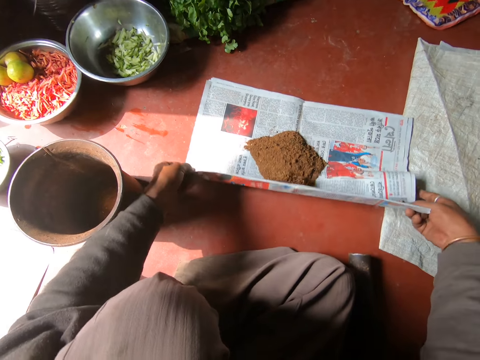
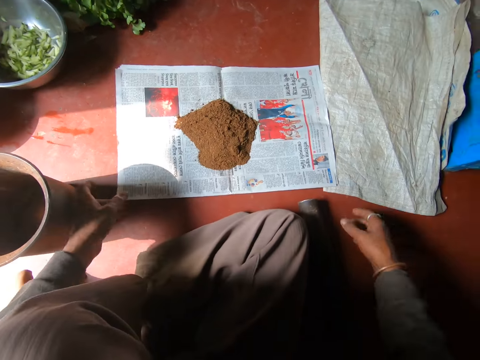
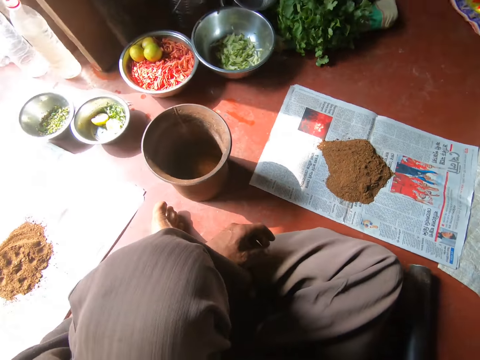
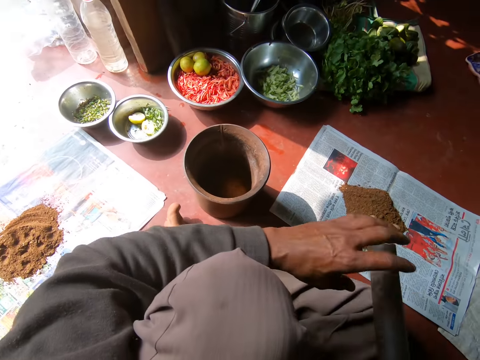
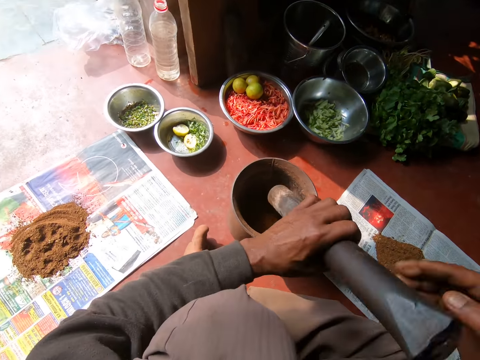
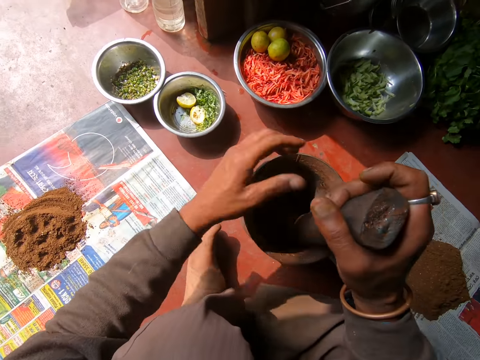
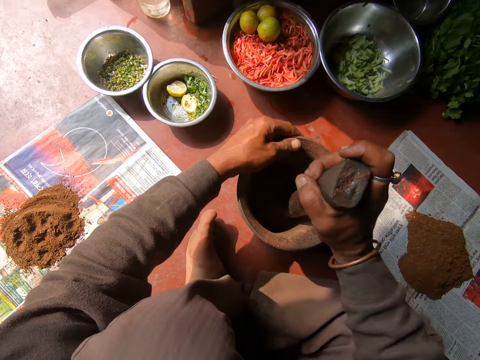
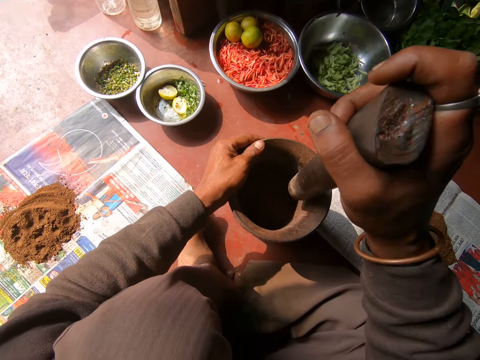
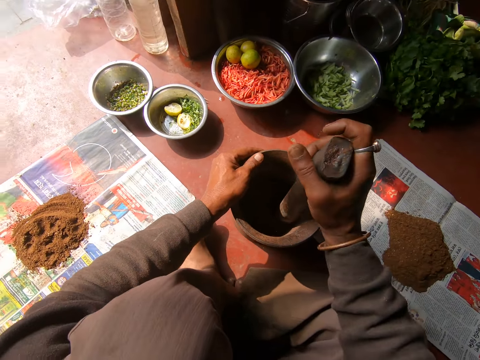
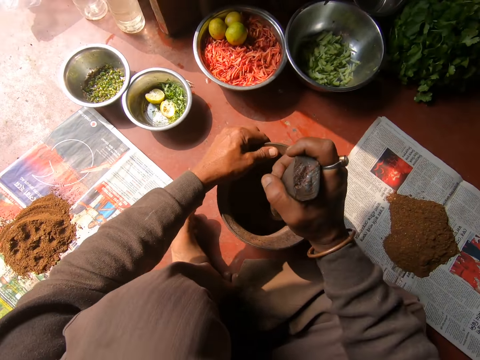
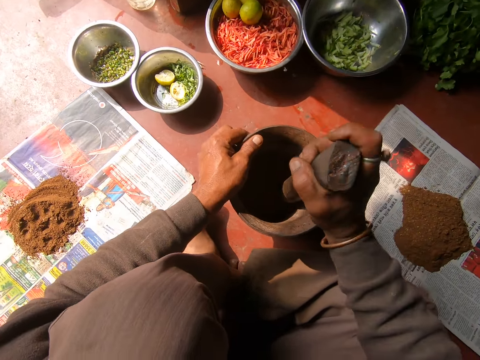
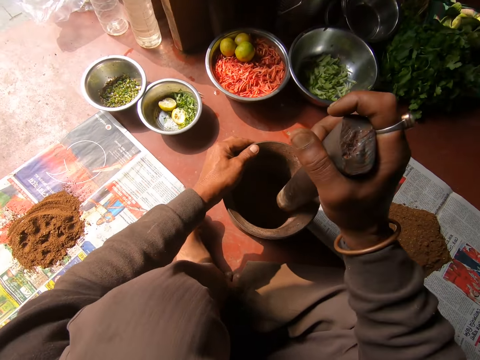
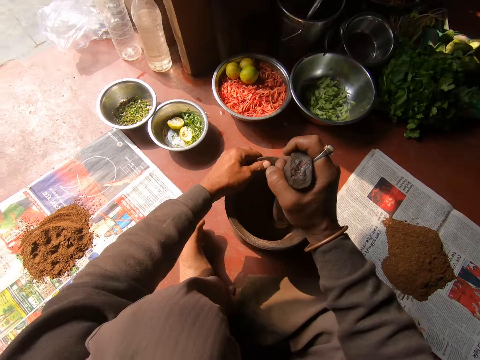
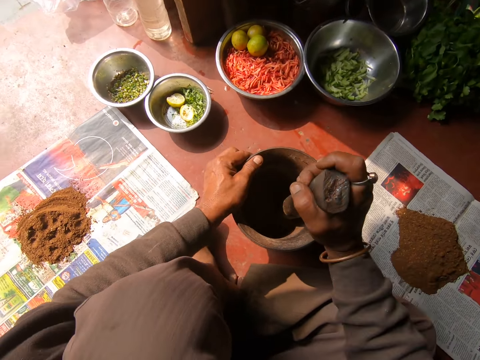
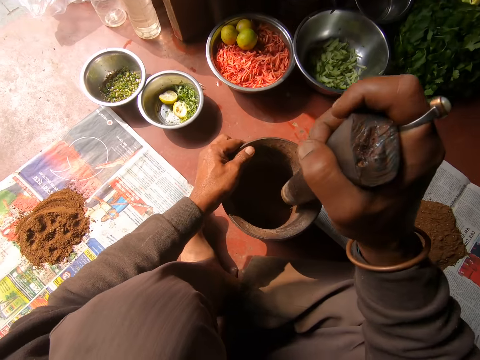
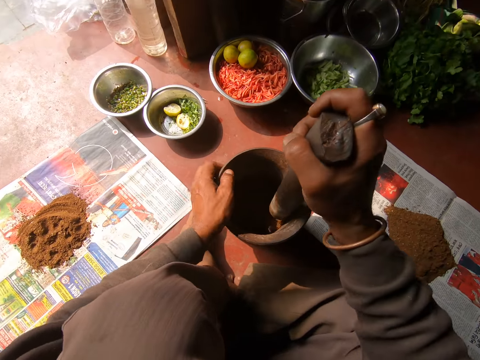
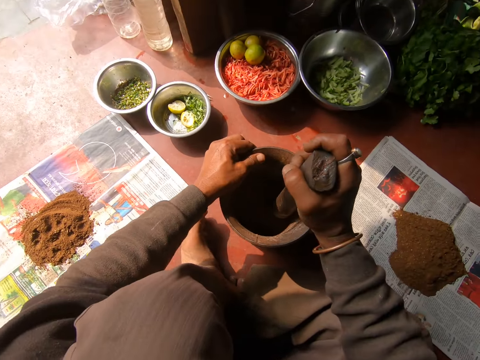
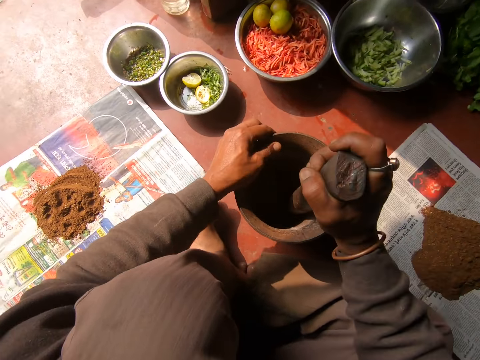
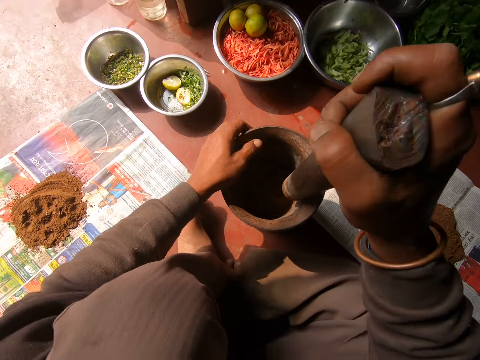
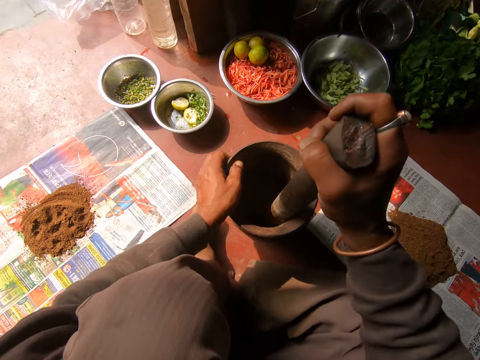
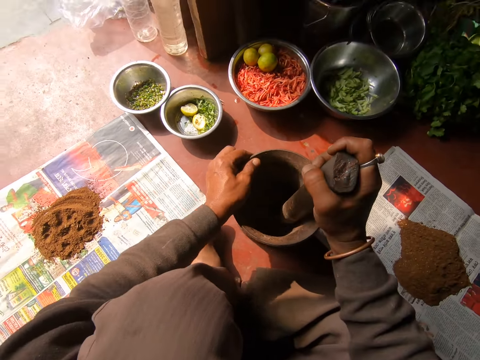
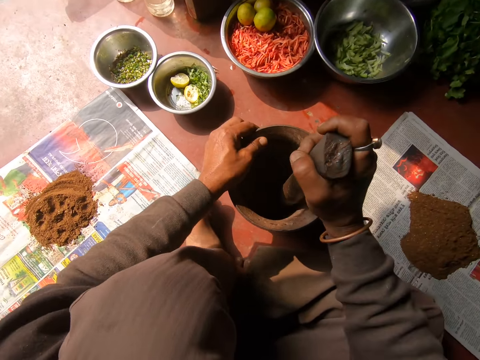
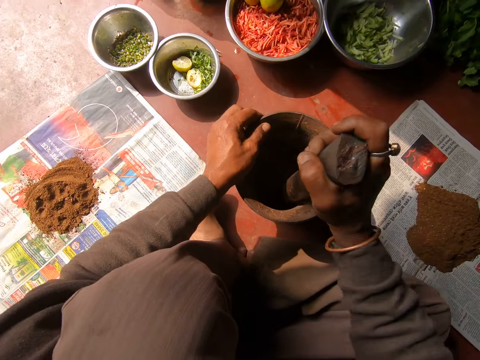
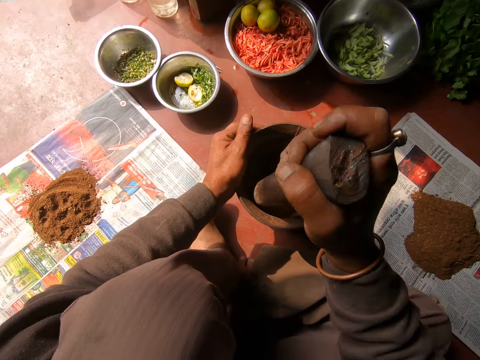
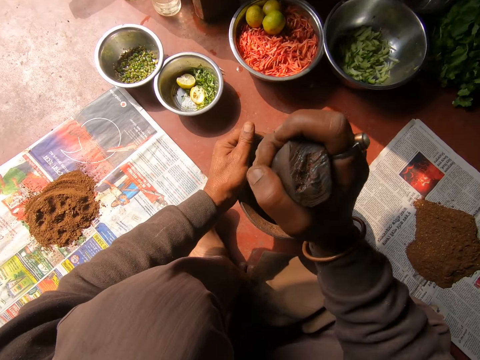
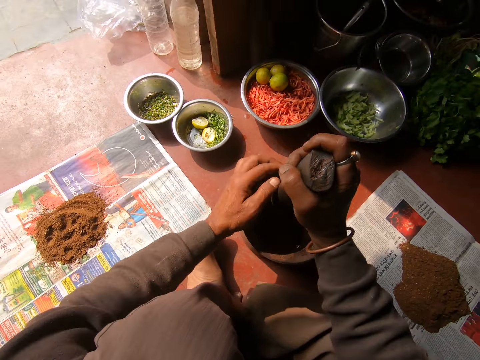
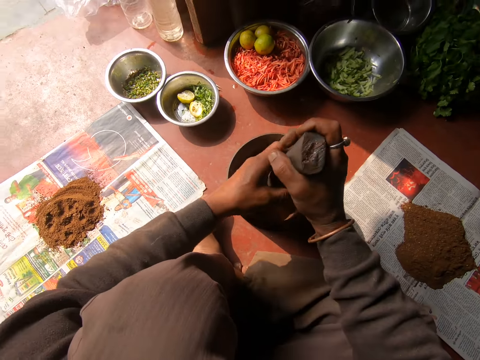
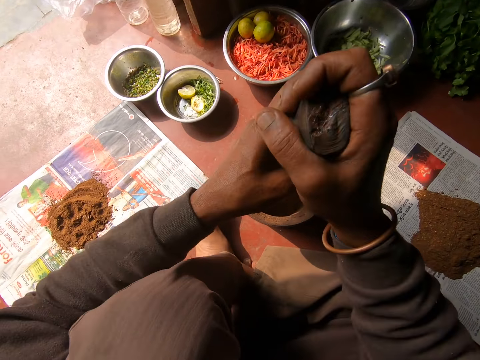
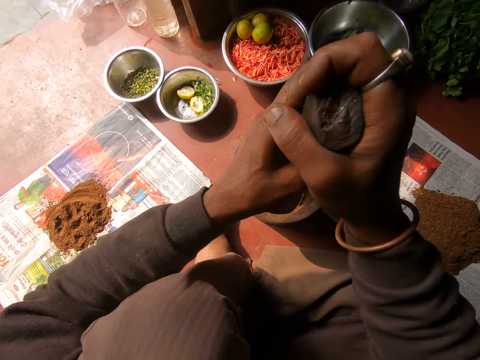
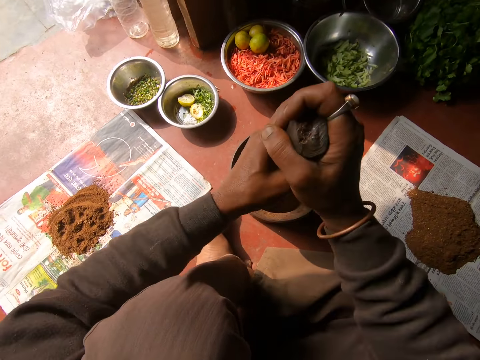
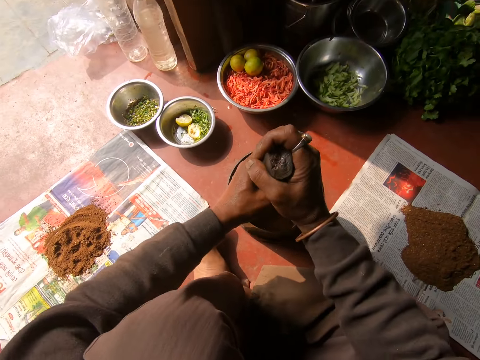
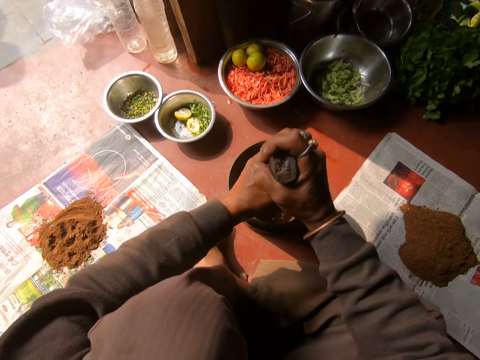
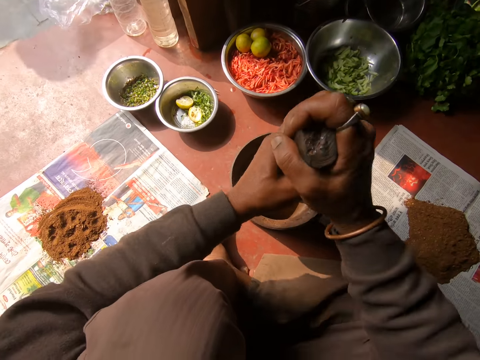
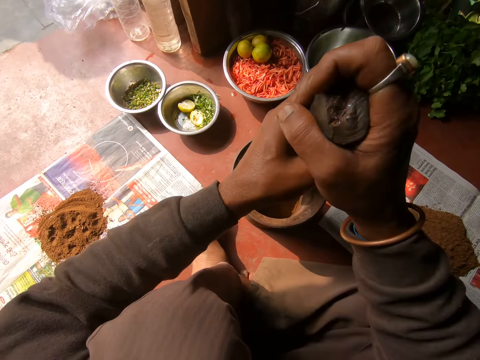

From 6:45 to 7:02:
The camera wearer gathers the mixture on the paper with both hands. He picks up the pestle from the floor with his right hand. He puts the pestle in the mortar with both hands. He pounds the mixture in the mortar with the pestle in his right hand. He holds the mortar with his left hand. He pounds the mixture in the mortar with the pestle in both hands.

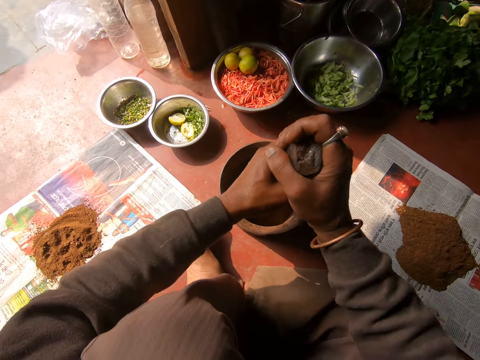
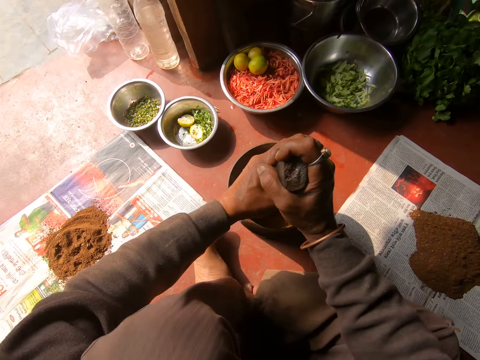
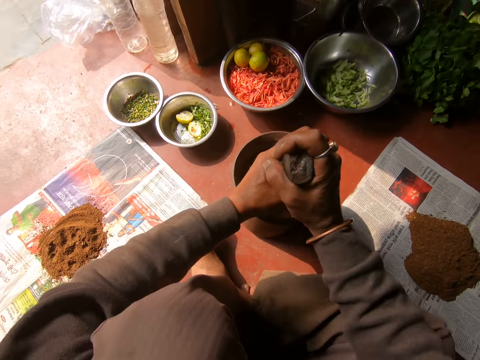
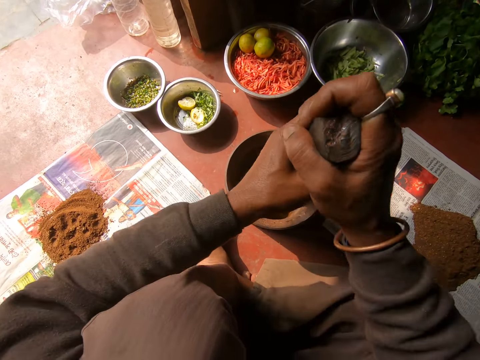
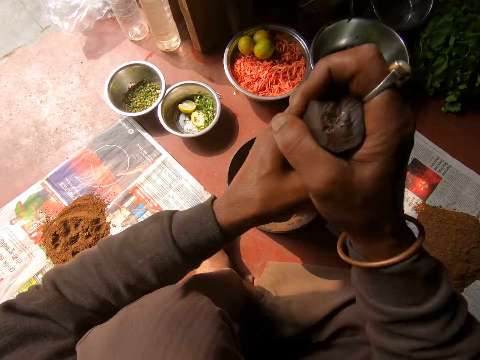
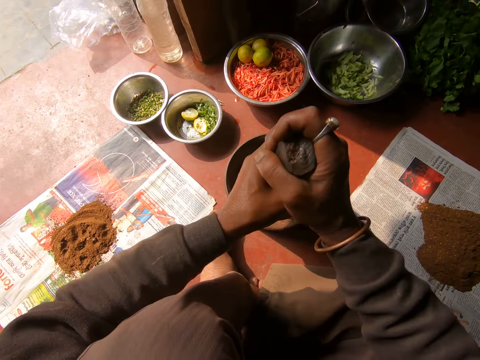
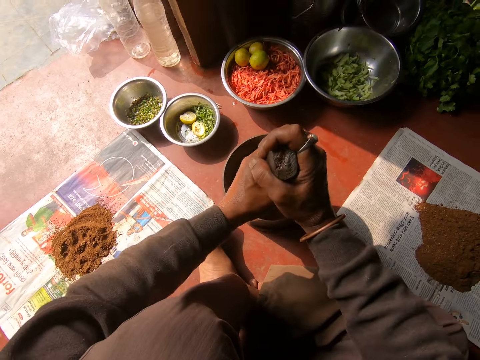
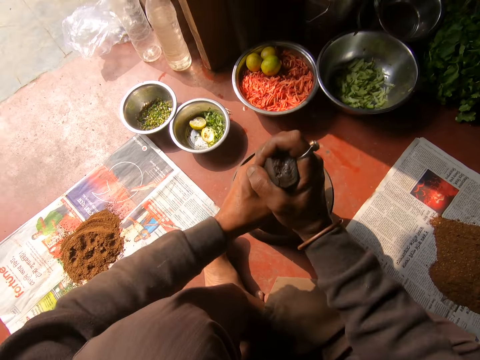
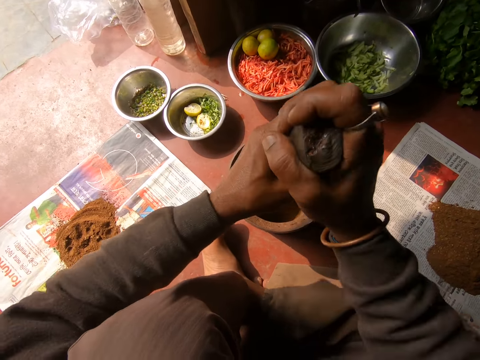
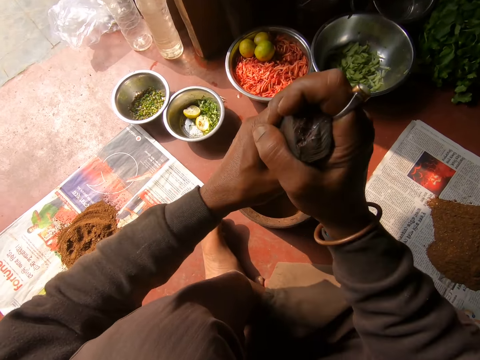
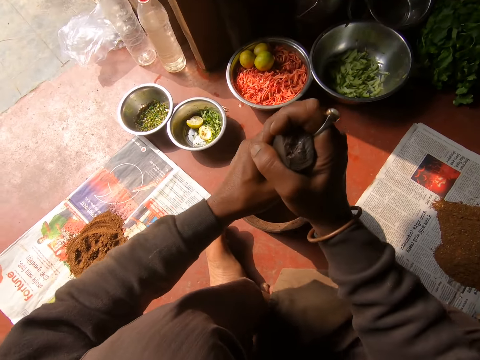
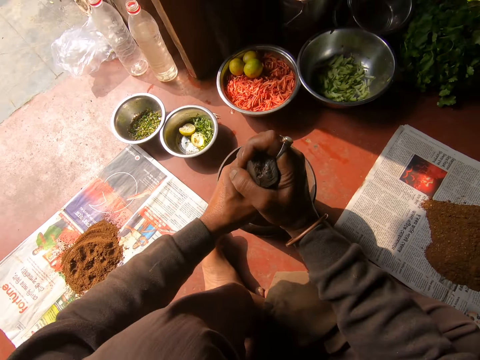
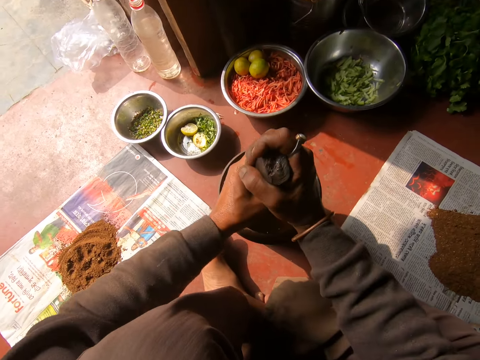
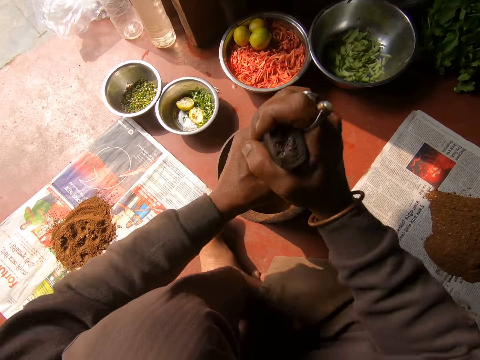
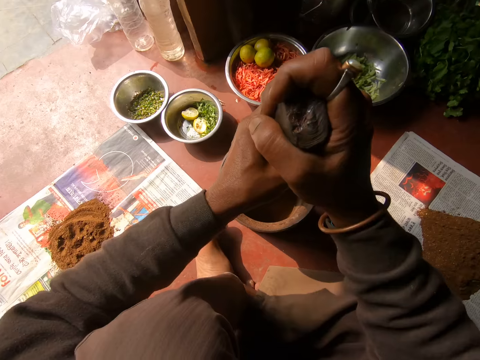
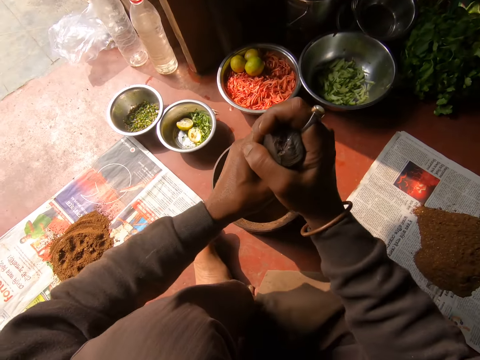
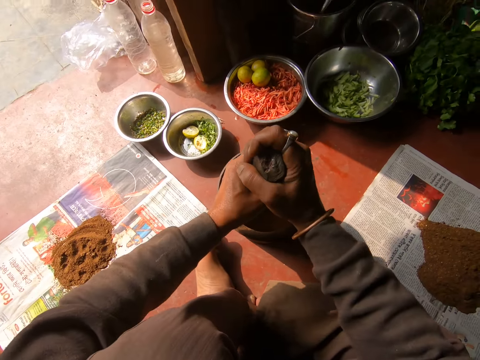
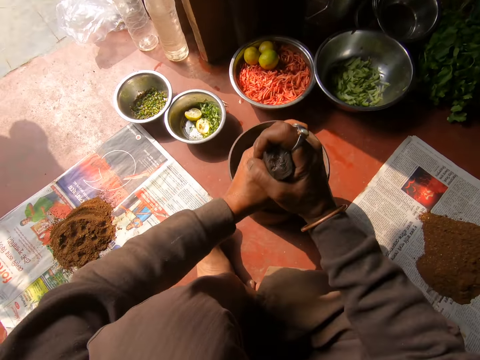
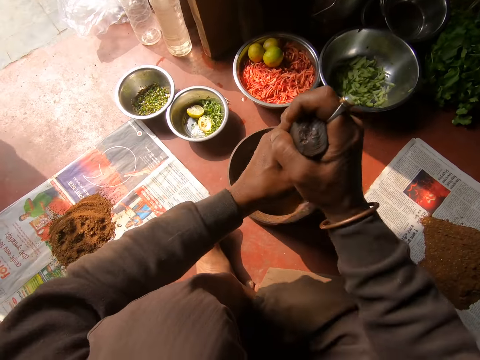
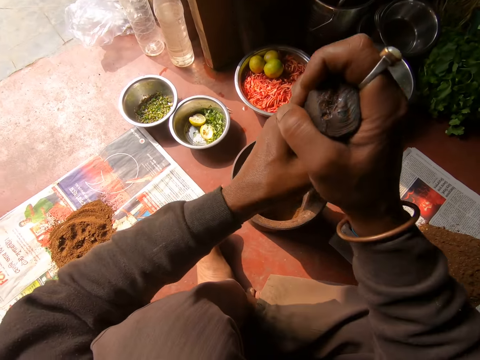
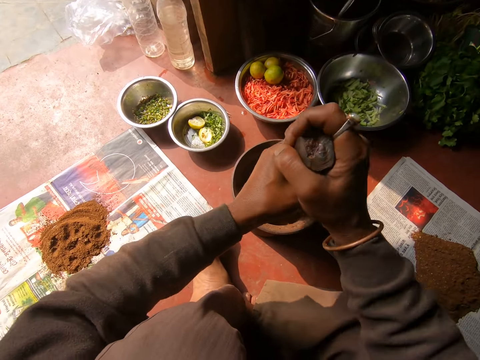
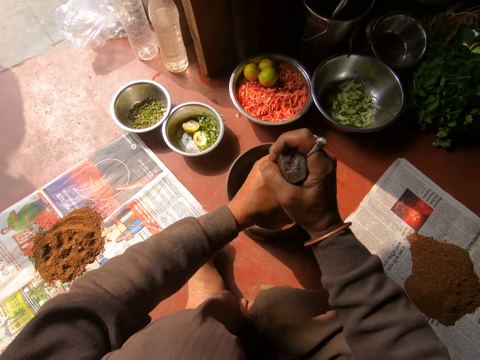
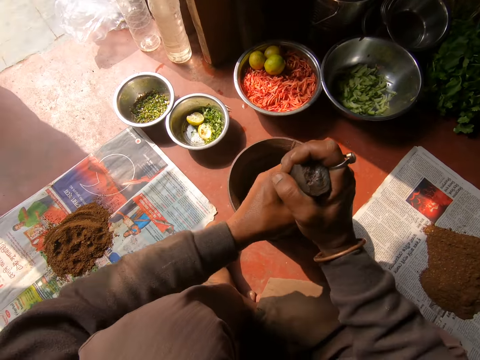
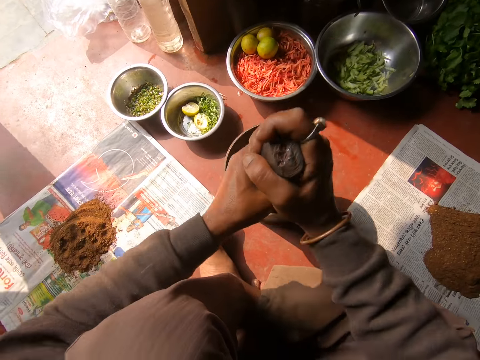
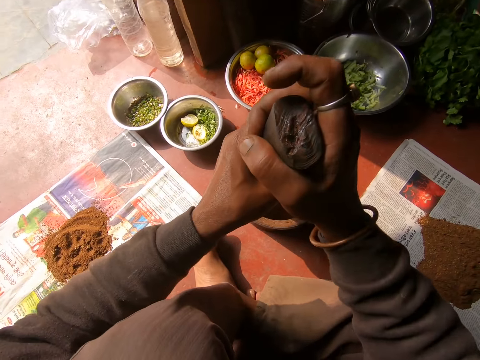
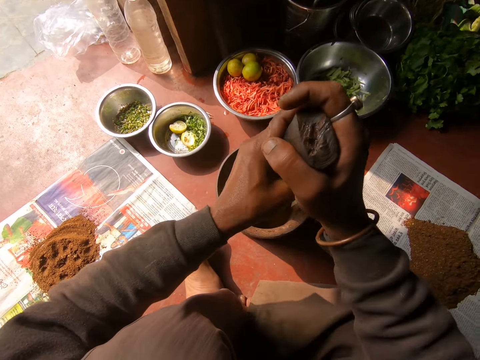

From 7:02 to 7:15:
A child walks past the camera wearer. Another child walks past the camera wearer.
